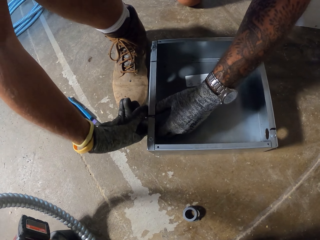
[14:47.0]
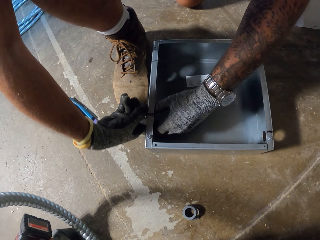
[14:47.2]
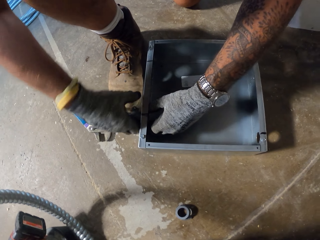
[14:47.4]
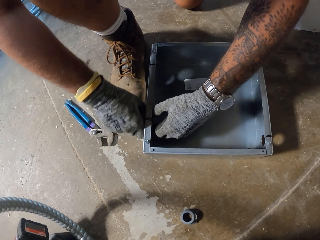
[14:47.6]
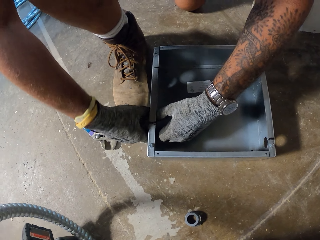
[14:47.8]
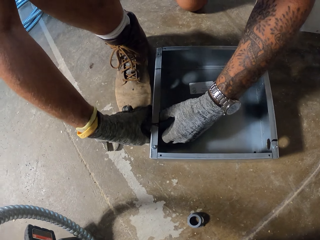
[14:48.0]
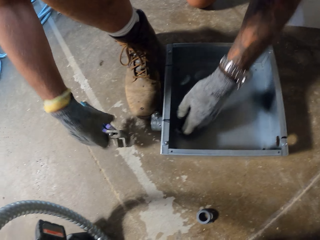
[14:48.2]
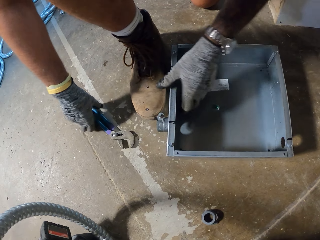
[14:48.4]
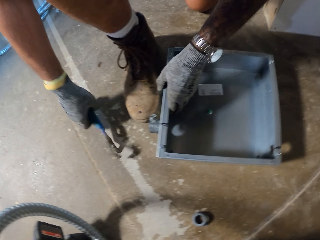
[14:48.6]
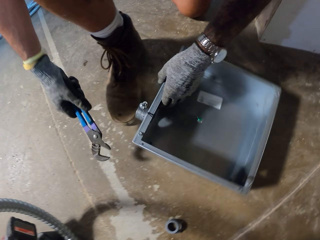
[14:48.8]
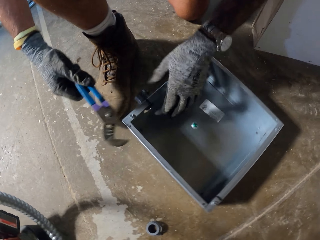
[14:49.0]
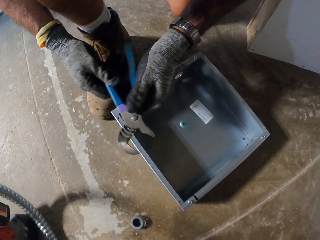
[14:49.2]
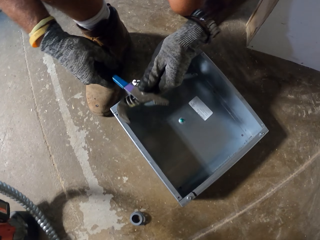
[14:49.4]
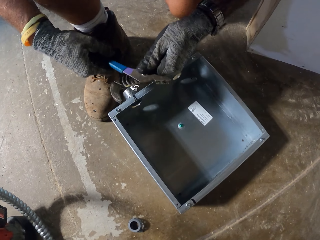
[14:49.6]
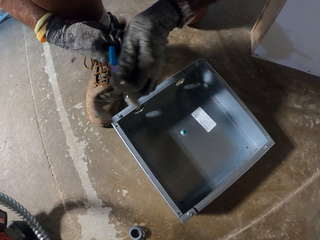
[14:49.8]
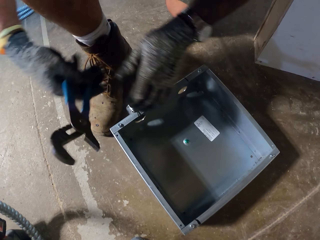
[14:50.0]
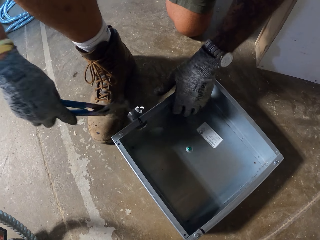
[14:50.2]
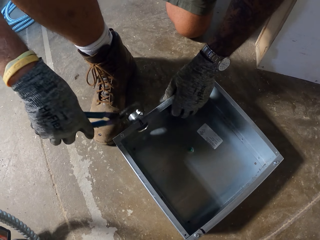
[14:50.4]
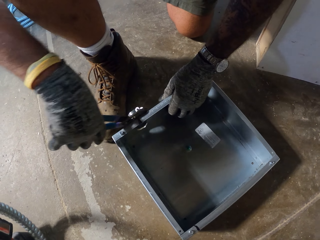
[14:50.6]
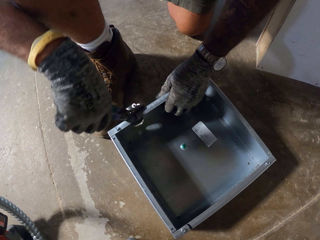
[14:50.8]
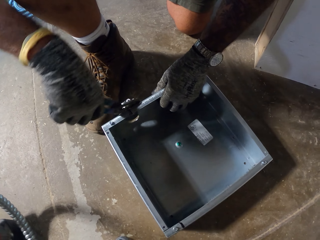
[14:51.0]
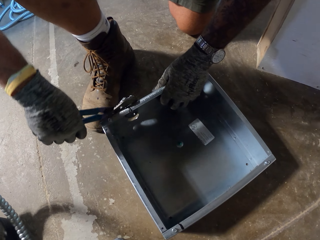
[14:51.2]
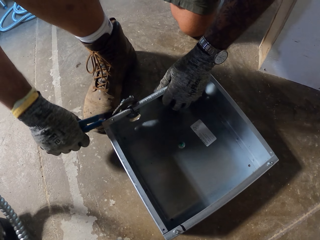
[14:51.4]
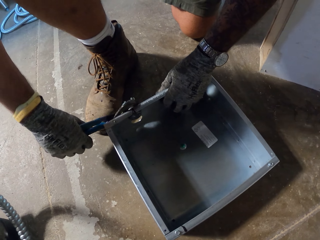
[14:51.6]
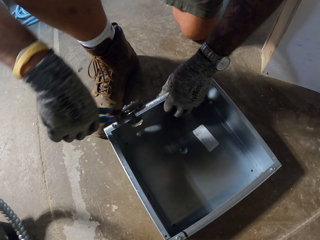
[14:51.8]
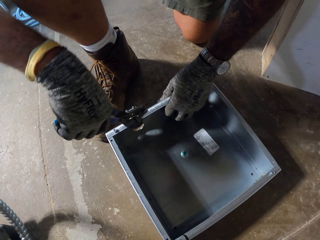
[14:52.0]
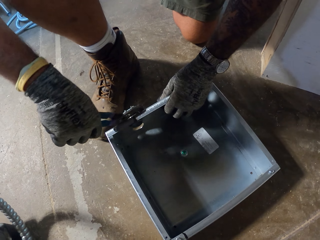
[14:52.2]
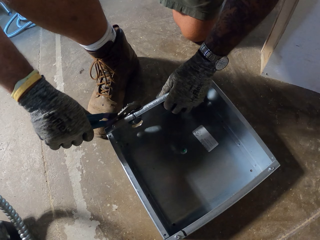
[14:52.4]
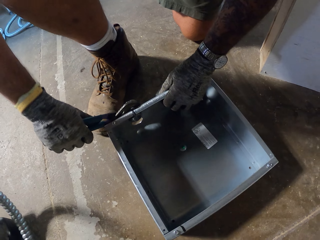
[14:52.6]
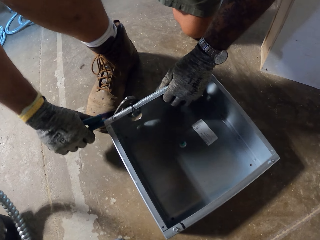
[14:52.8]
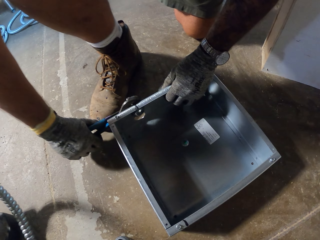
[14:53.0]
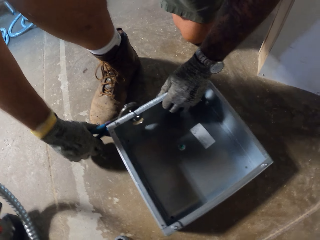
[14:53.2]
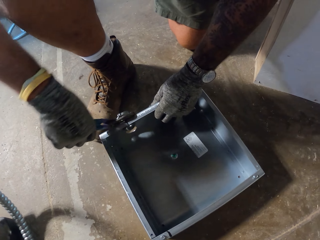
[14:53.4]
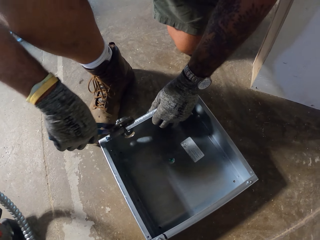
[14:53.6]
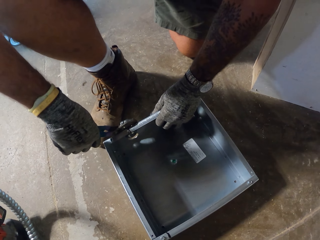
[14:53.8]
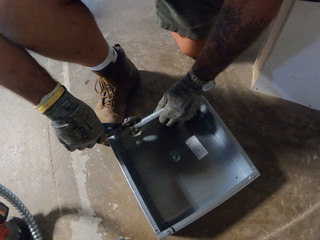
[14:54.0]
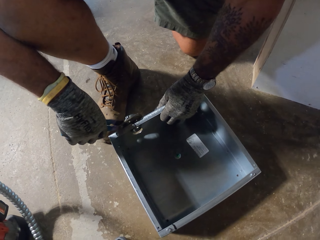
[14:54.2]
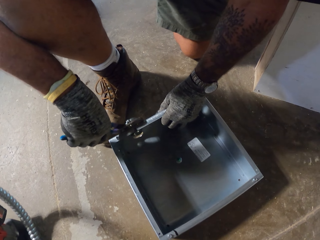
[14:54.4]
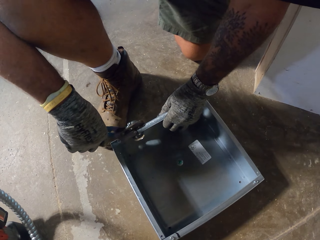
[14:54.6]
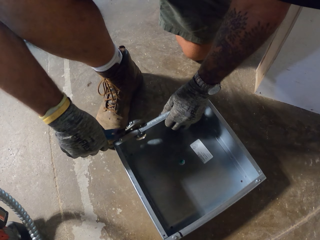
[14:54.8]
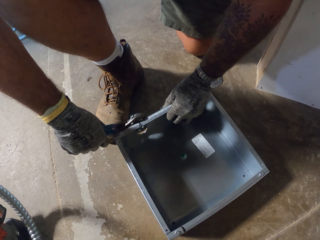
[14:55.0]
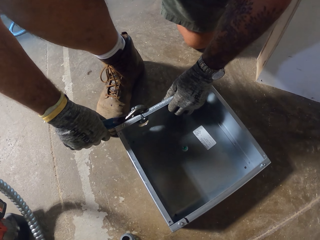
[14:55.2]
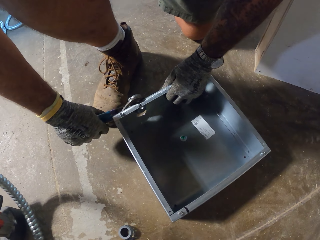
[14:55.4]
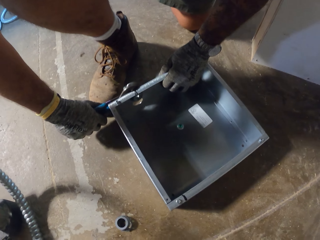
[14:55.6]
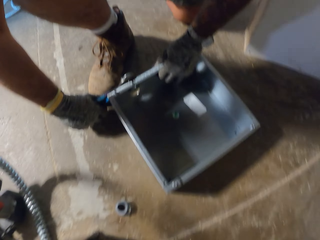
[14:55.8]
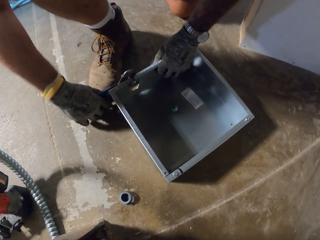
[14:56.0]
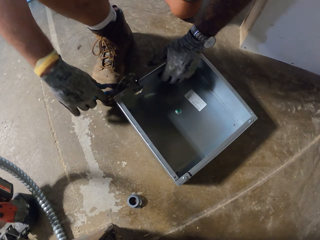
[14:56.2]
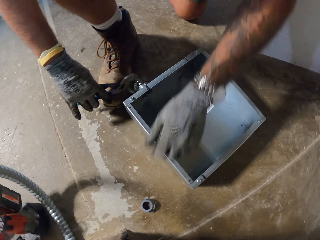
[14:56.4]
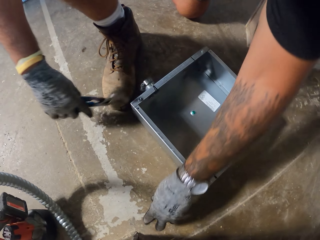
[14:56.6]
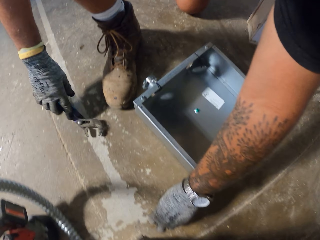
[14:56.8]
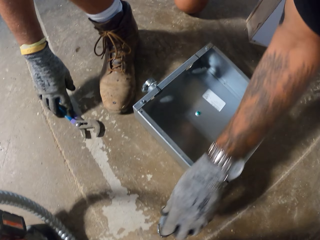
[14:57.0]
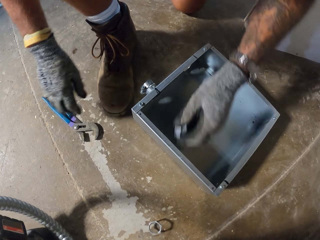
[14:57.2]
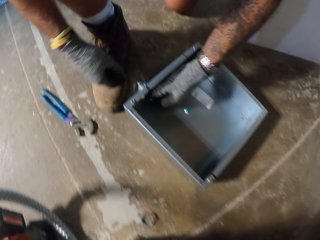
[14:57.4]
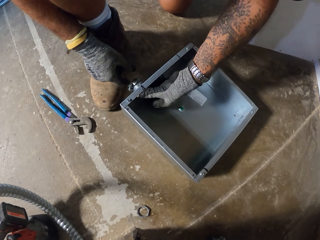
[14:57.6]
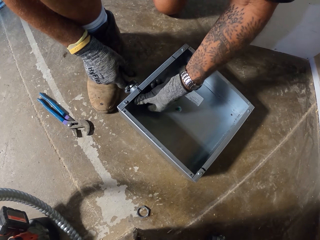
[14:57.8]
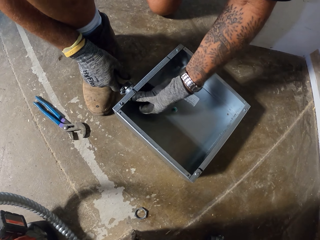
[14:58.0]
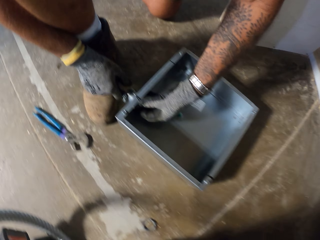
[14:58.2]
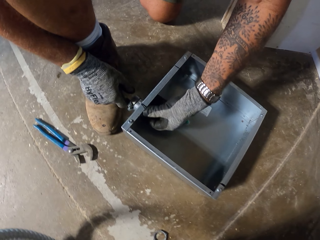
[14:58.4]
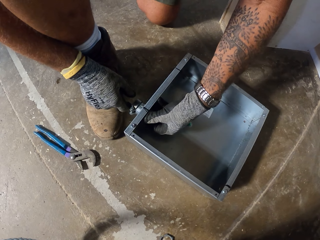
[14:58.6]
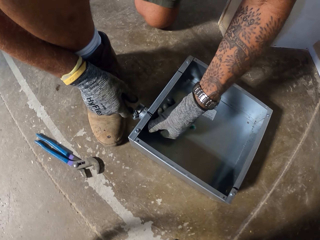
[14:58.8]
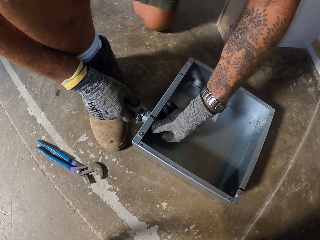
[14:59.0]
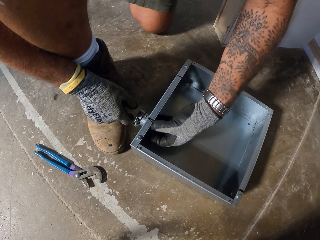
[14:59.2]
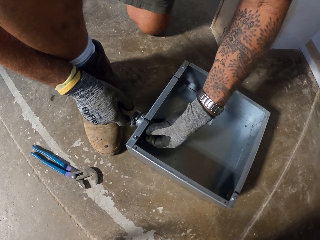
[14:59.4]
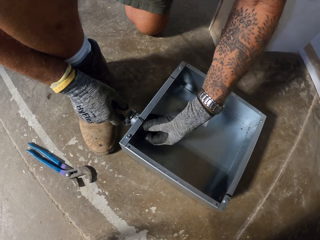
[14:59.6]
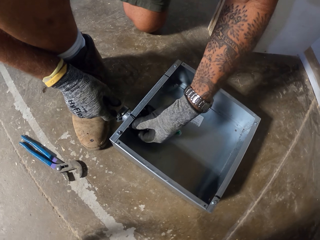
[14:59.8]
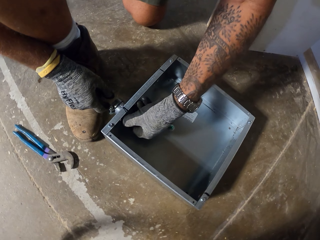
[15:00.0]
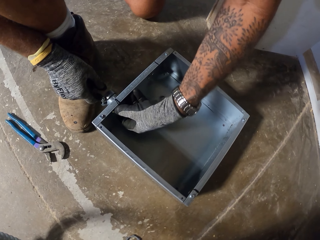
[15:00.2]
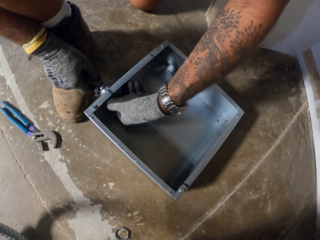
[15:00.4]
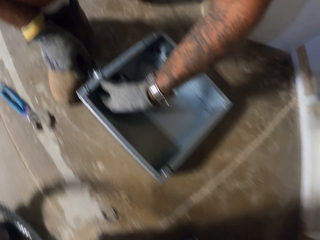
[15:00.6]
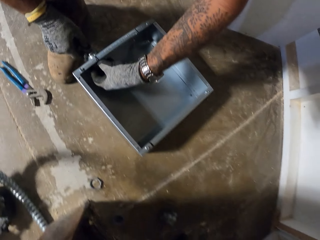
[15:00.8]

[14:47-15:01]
The camera wearer picks up the pliers from the floor with the right hand. They open the pliers. They tighten the nut. They fix something on the metal box. They pick something from the floor. They put the pliers on the floor. They fix something on the metal box.

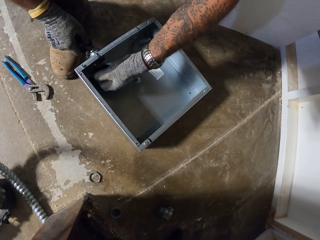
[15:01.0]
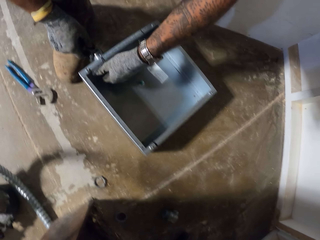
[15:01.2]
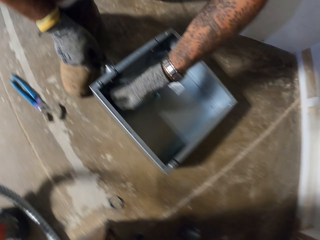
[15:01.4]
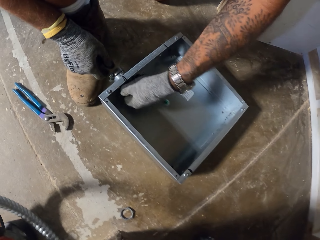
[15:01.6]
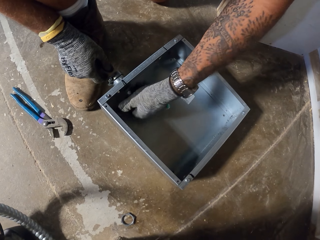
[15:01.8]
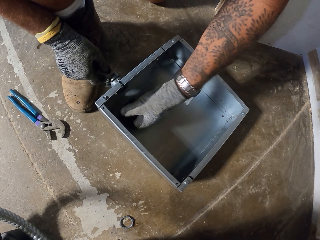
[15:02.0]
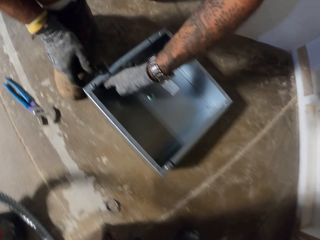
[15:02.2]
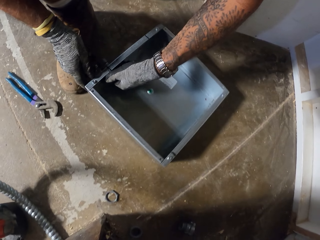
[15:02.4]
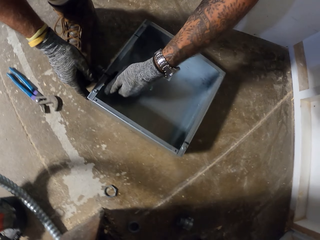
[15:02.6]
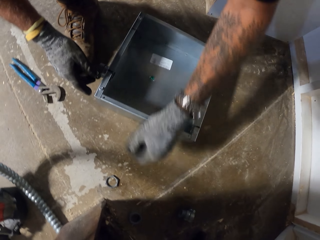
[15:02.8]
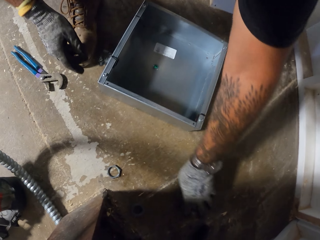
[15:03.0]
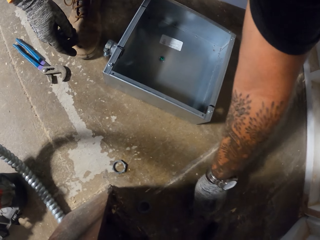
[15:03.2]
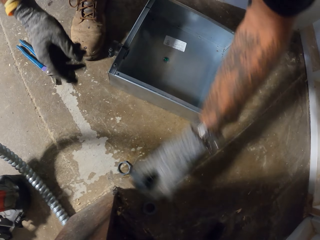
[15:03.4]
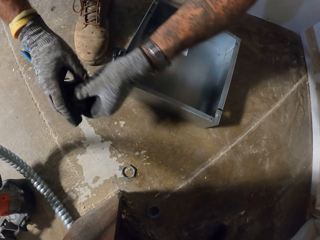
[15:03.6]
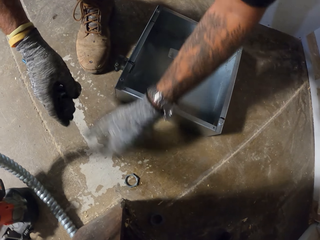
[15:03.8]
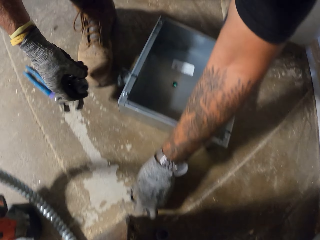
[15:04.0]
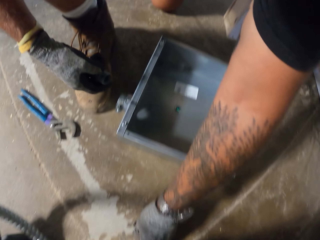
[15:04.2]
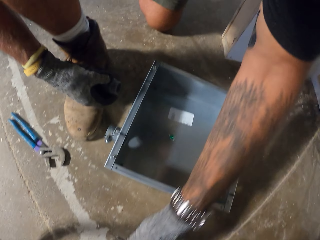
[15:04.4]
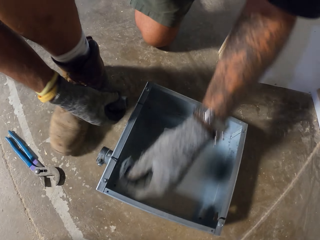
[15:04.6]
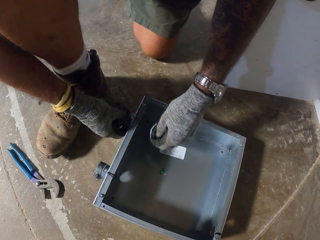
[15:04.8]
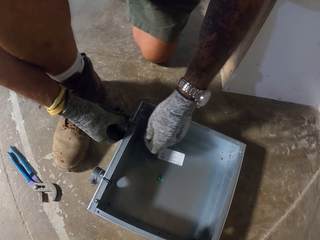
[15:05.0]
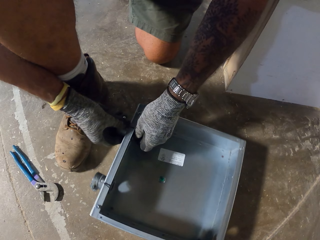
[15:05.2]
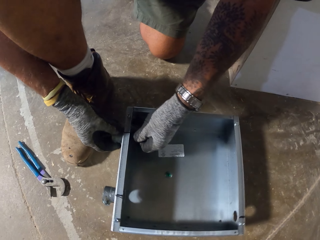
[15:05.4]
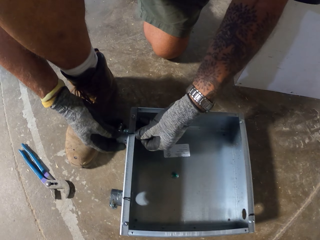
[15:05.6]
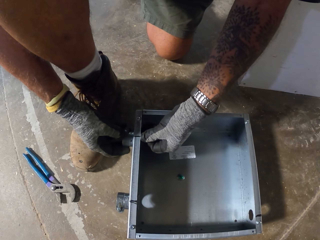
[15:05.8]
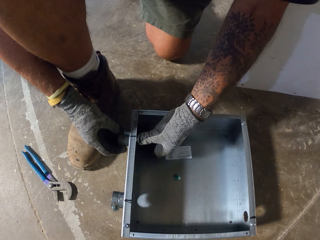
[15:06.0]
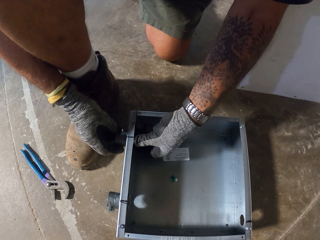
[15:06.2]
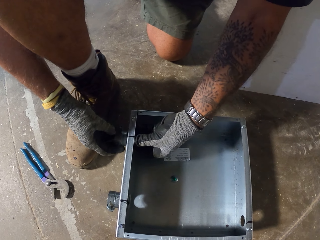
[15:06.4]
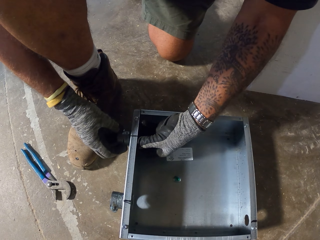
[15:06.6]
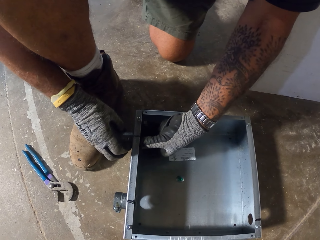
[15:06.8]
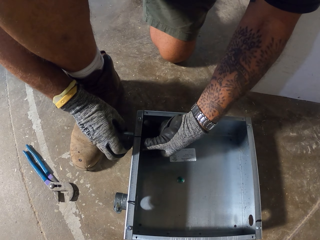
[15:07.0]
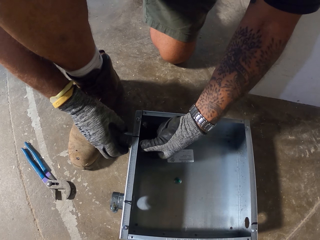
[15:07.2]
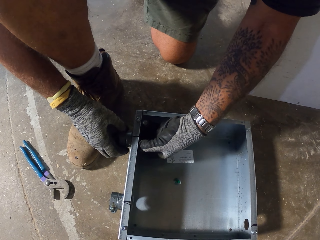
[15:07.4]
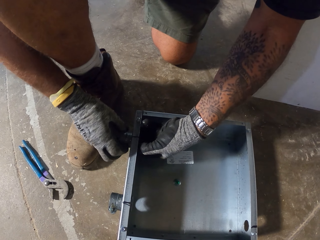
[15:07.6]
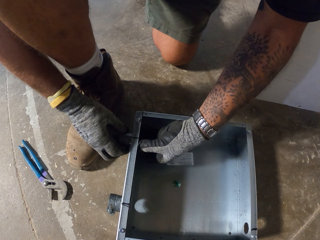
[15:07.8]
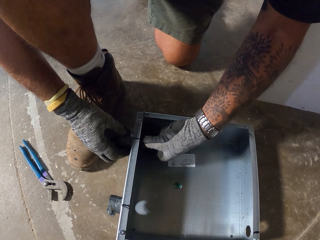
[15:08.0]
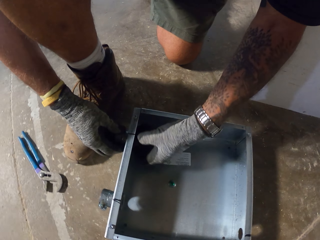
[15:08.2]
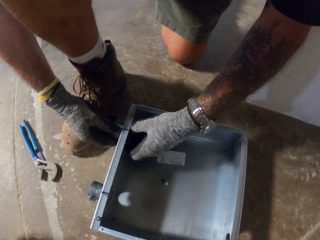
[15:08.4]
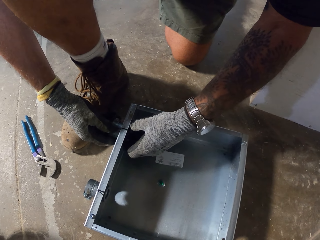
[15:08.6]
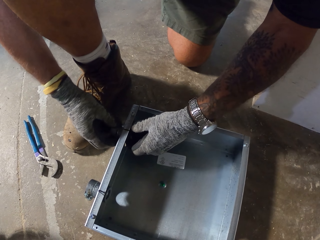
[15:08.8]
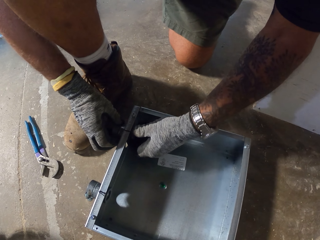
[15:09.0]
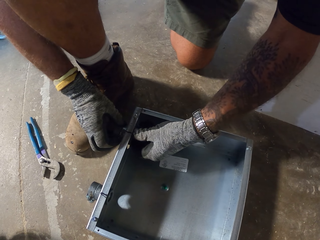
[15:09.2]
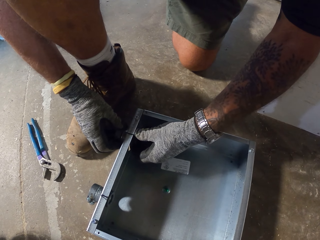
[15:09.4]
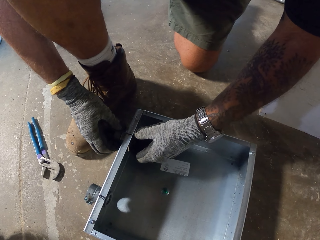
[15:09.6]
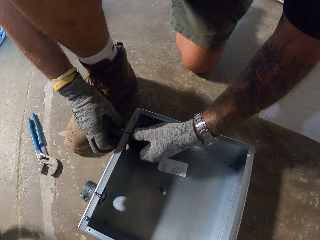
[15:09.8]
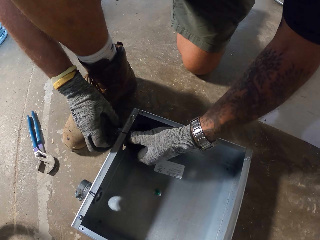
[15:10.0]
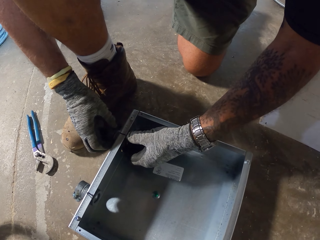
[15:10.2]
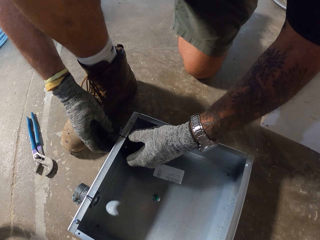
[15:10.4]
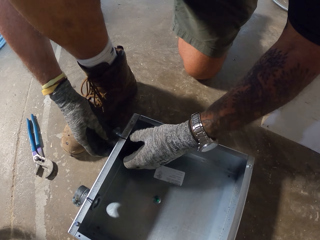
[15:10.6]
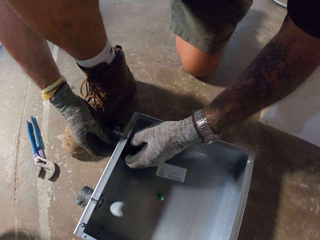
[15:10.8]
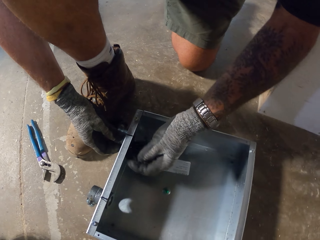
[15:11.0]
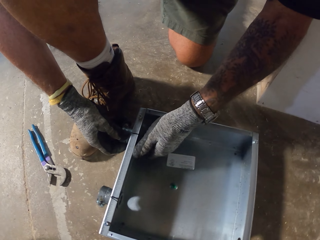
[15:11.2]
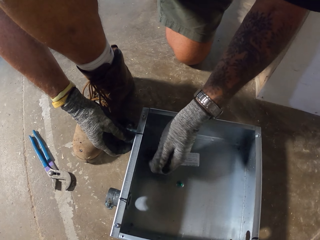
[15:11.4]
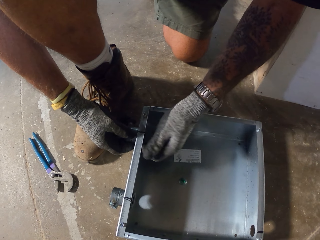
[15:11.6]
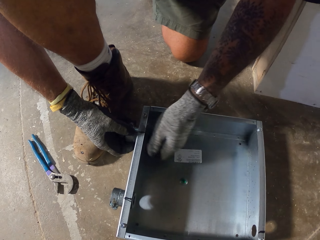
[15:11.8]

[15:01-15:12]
The camera wearer picks something from the floor. They pick something from the floor again. They put another nut in a hole. They fix something on the metal box.
